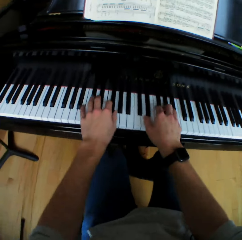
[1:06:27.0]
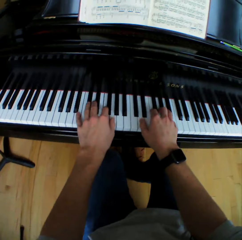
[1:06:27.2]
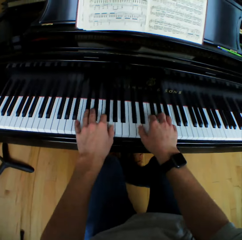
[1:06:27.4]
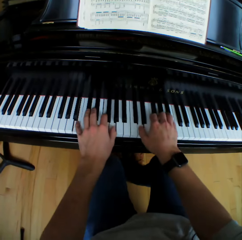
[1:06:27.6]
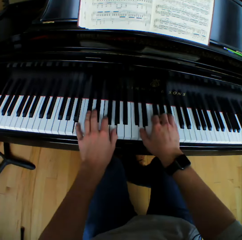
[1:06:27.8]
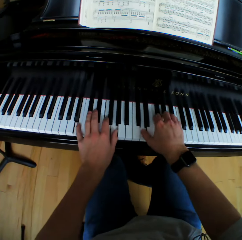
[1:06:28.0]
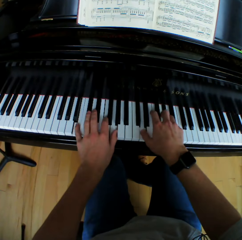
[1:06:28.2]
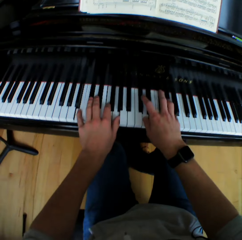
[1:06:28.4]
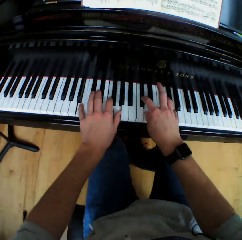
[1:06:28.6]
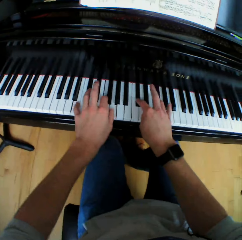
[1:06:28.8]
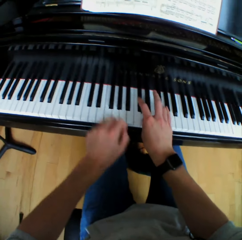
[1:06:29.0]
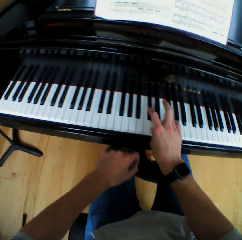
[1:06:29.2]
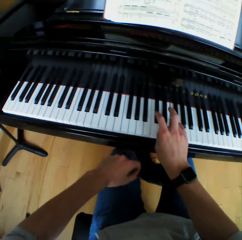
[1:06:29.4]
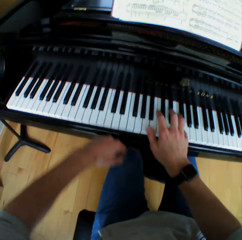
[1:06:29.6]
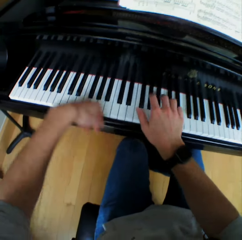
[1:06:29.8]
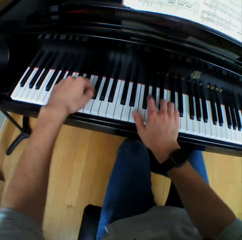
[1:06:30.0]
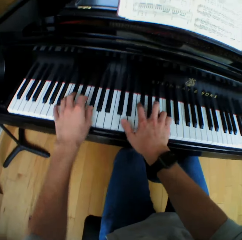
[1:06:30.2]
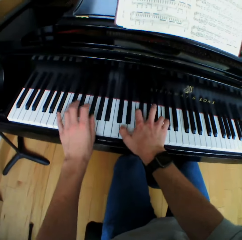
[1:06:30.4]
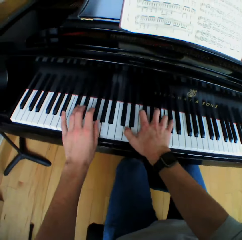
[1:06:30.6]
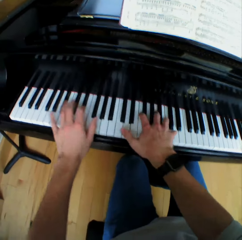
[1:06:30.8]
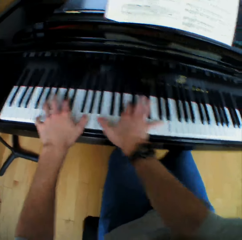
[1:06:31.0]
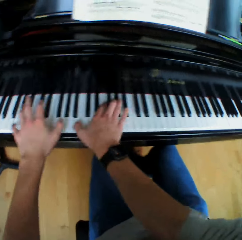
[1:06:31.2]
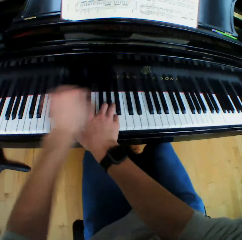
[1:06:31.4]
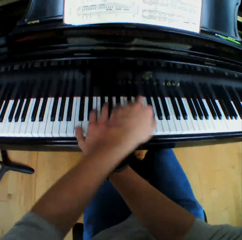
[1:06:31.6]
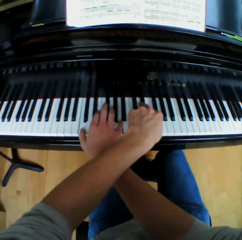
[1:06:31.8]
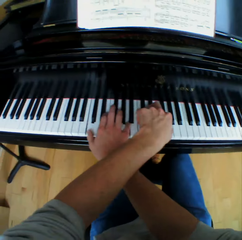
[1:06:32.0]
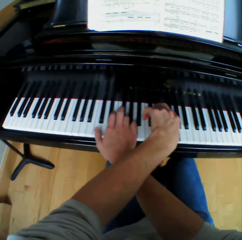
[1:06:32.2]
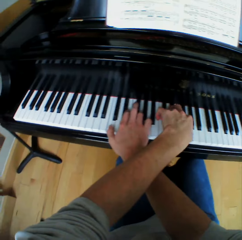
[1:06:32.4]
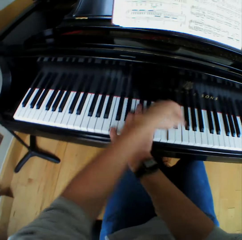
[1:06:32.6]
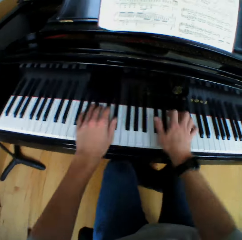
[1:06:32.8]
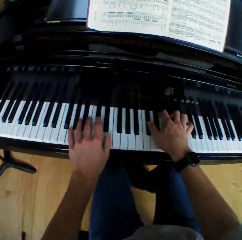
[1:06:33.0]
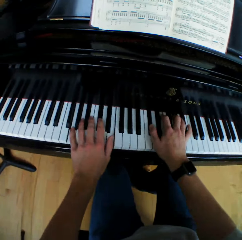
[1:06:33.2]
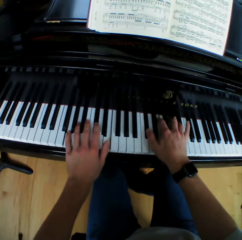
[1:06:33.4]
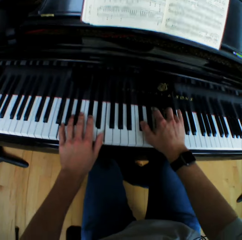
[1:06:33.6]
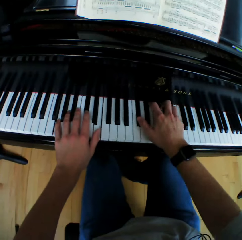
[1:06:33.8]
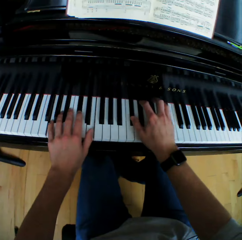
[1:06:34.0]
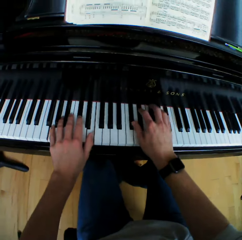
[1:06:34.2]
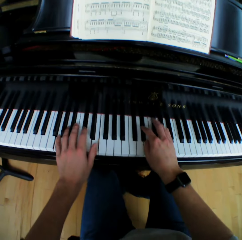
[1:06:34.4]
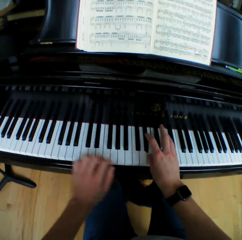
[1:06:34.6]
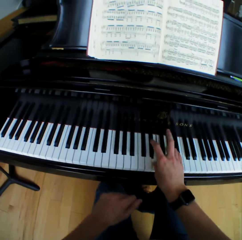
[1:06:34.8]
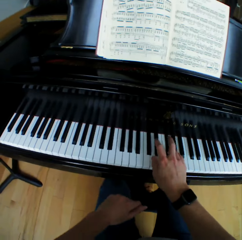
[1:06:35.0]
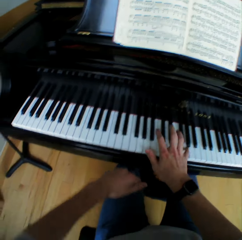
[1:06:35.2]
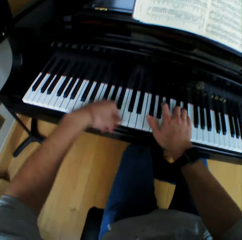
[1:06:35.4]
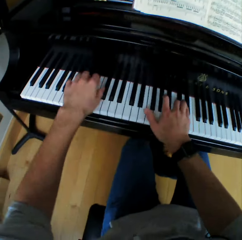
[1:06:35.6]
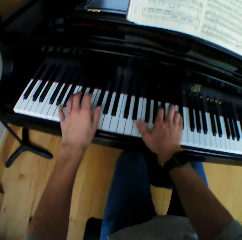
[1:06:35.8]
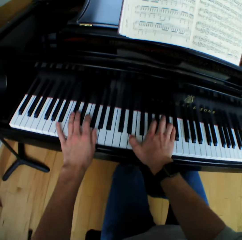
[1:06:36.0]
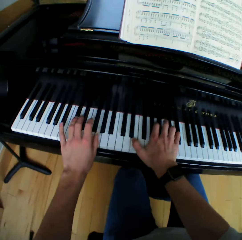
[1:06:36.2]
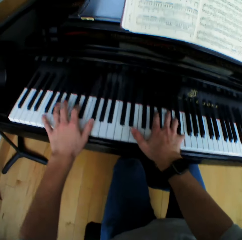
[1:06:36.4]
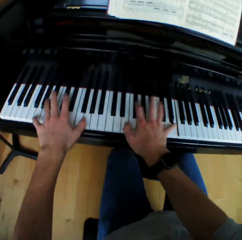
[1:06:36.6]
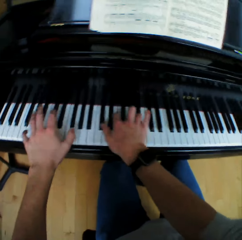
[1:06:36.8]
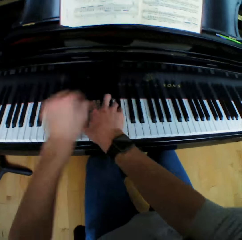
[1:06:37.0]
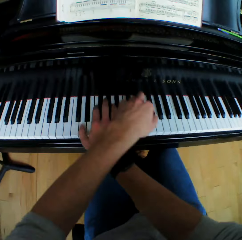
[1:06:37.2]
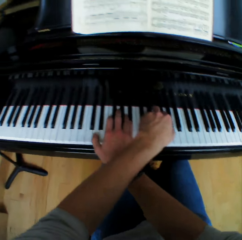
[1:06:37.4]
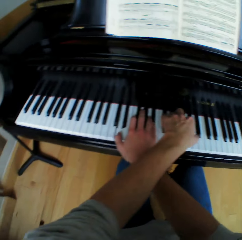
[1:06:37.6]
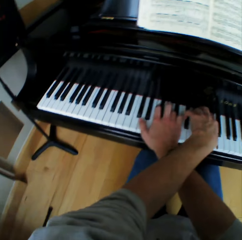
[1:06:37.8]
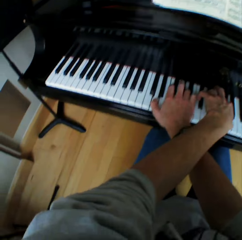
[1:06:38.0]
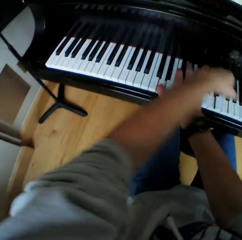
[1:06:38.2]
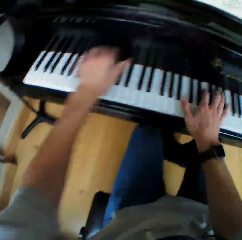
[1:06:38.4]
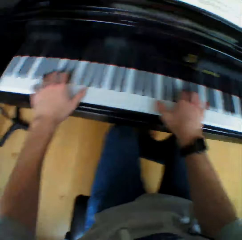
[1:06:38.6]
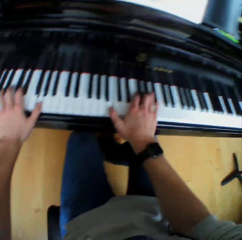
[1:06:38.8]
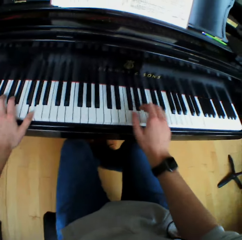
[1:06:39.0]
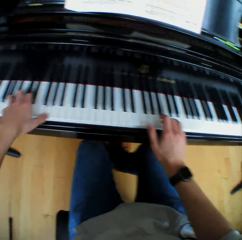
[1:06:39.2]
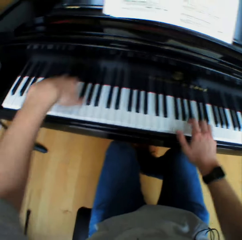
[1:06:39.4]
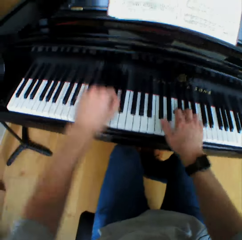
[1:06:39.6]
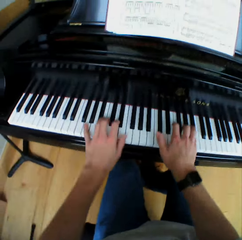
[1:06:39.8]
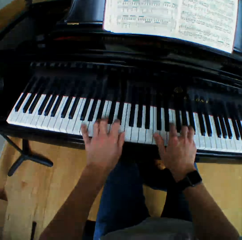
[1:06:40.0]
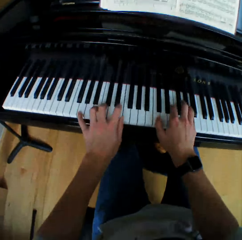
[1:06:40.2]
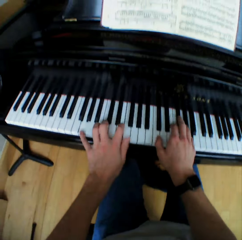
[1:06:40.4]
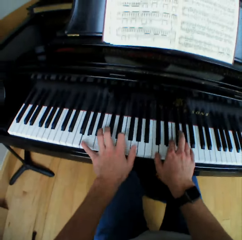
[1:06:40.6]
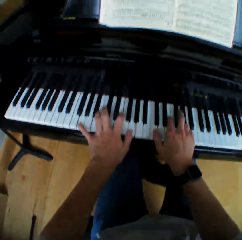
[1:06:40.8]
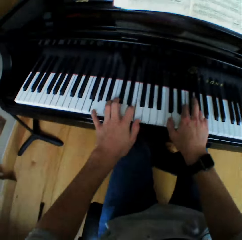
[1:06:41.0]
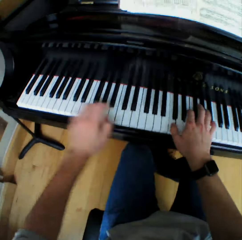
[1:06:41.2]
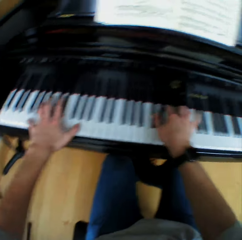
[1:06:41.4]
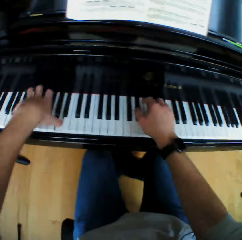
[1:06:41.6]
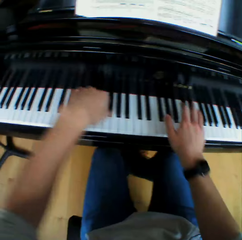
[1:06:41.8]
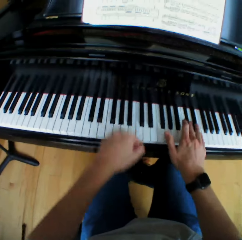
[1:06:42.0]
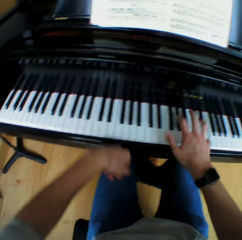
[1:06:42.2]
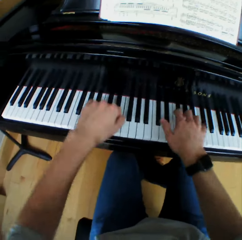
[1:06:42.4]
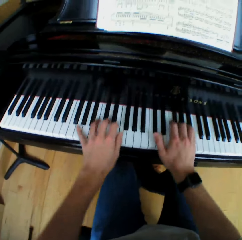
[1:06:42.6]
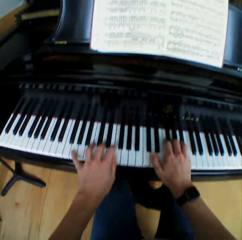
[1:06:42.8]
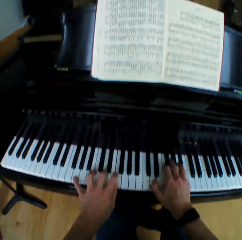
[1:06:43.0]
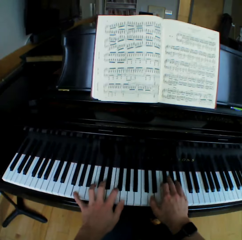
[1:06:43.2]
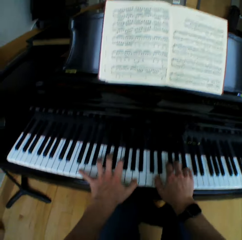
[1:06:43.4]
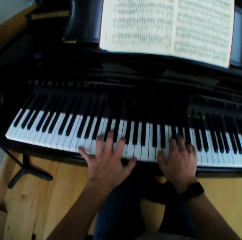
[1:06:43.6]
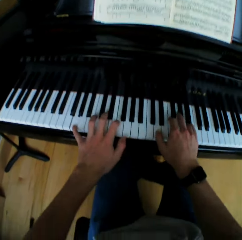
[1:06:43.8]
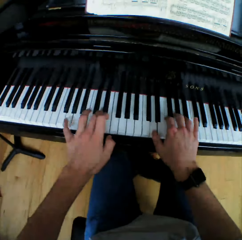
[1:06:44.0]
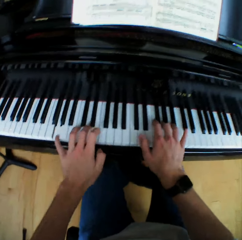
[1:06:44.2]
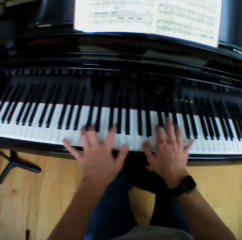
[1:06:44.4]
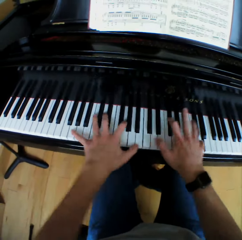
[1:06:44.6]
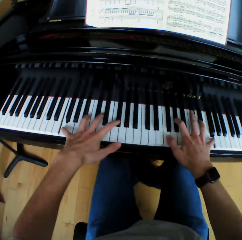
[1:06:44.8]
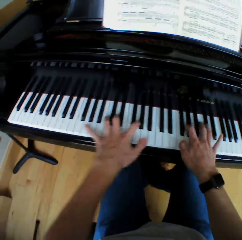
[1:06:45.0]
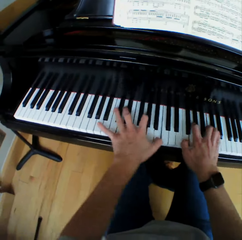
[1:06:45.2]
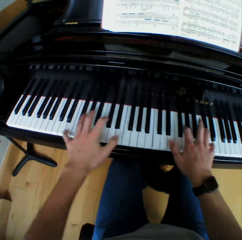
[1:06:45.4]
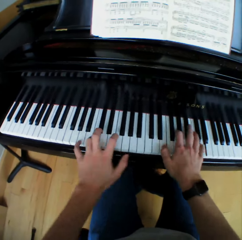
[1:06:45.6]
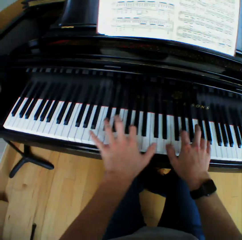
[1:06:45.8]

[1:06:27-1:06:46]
The camera wearer removes the left hand from the keyboard of the piano. He plays the piano. He places his left hand on the piano. He lifts the left hand. He plays chords on the piano with both hands. He crosses his left hand over his right hand on the piano. He lifts the left hand. He plays the piano. He returns his left hand on the piano. He plays chords on the piano with both hands. He lifts the left hand. He removes the left hand from the keyboard of the piano. He plays the piano. He returns his left hand on the piano. He lifts the left hand. He plays chords on the piano with both hands. He crosses his left hand over his right hand on the piano. He lifts the left hand. He plays the piano. He returns his left hand on the piano. He lifts both hands. He plays chords on the piano with both hands. He lifts both hands and plays the piano. He removes his left hand from the piano. He returns his left hand on the piano. He lifts the left hand. He plays chords on the piano with both hands.

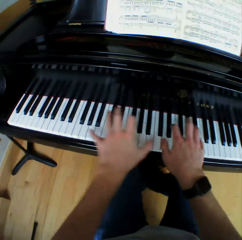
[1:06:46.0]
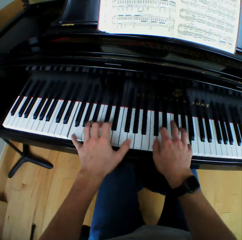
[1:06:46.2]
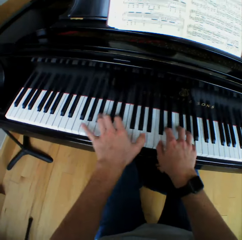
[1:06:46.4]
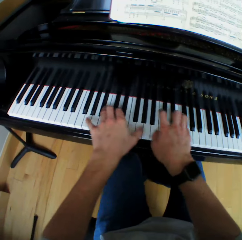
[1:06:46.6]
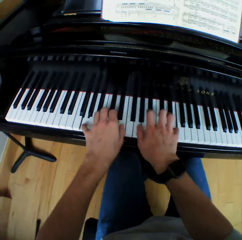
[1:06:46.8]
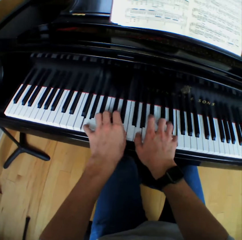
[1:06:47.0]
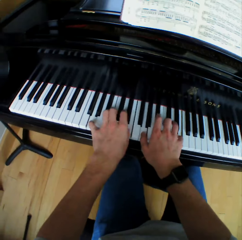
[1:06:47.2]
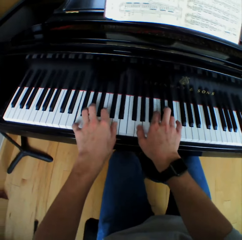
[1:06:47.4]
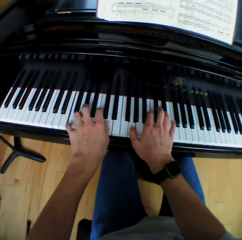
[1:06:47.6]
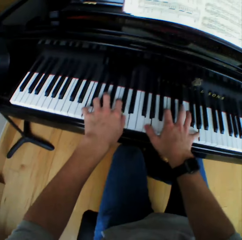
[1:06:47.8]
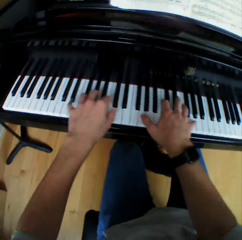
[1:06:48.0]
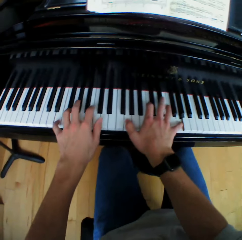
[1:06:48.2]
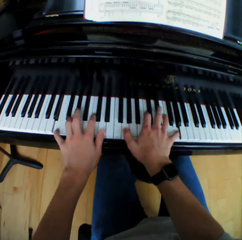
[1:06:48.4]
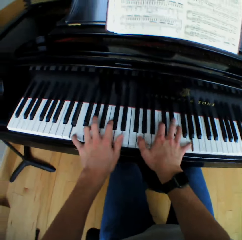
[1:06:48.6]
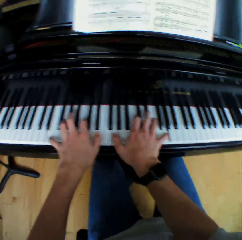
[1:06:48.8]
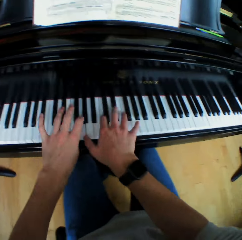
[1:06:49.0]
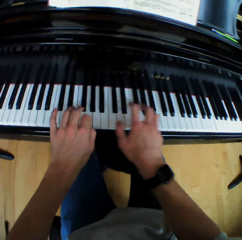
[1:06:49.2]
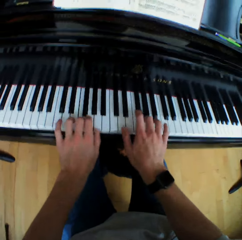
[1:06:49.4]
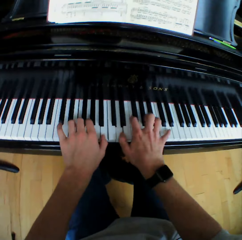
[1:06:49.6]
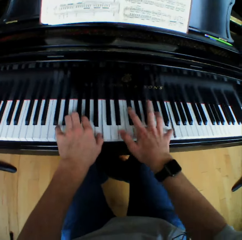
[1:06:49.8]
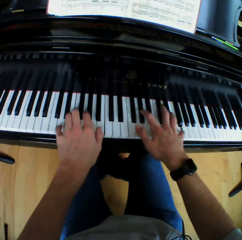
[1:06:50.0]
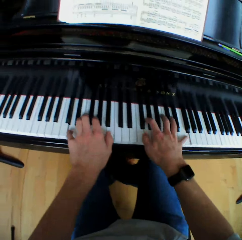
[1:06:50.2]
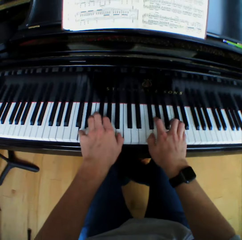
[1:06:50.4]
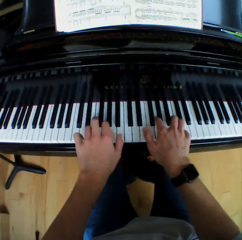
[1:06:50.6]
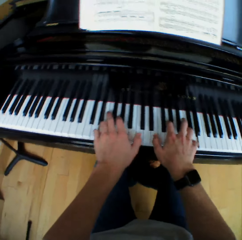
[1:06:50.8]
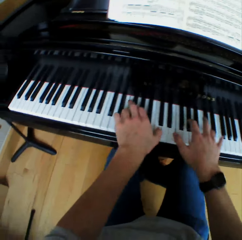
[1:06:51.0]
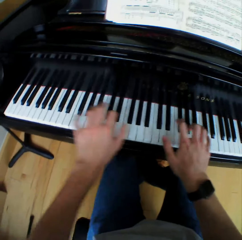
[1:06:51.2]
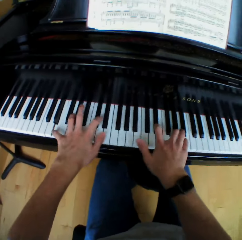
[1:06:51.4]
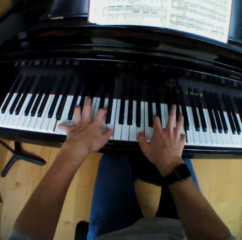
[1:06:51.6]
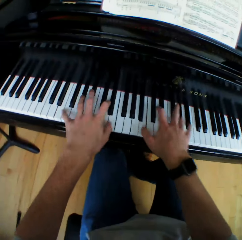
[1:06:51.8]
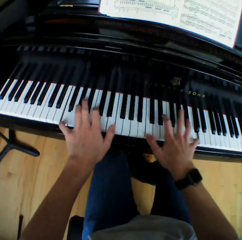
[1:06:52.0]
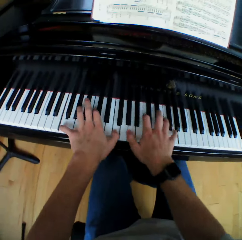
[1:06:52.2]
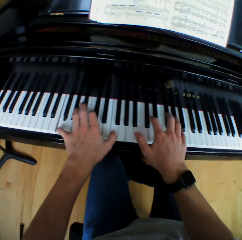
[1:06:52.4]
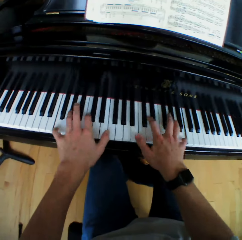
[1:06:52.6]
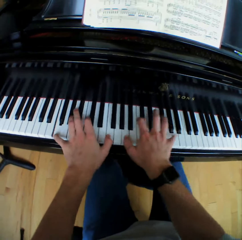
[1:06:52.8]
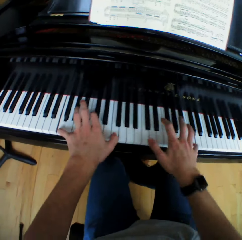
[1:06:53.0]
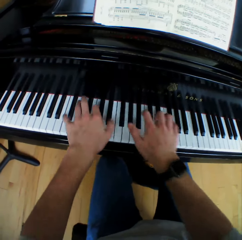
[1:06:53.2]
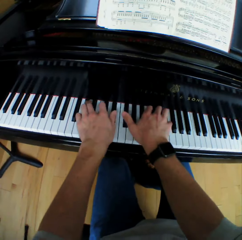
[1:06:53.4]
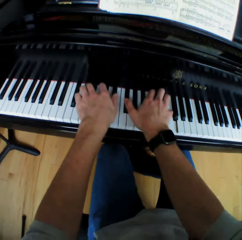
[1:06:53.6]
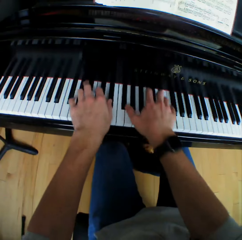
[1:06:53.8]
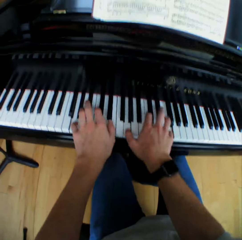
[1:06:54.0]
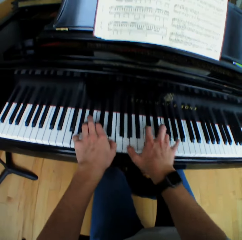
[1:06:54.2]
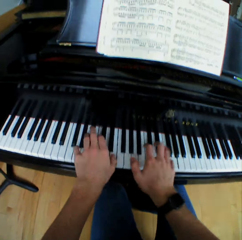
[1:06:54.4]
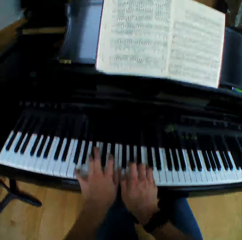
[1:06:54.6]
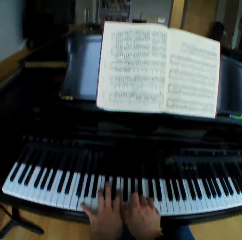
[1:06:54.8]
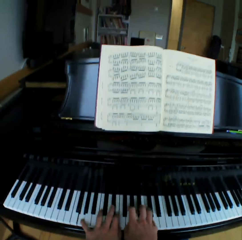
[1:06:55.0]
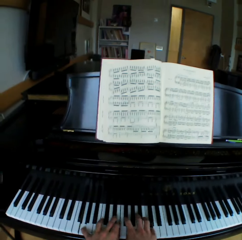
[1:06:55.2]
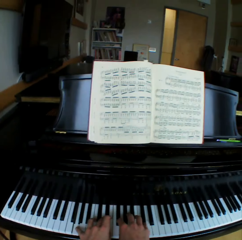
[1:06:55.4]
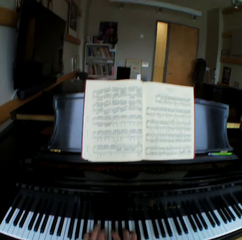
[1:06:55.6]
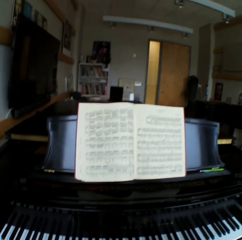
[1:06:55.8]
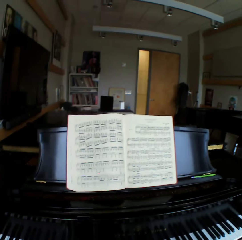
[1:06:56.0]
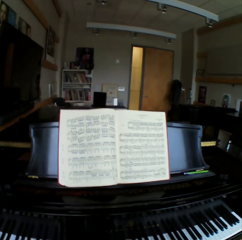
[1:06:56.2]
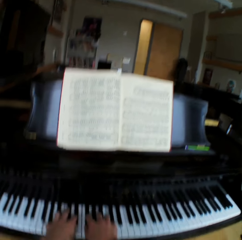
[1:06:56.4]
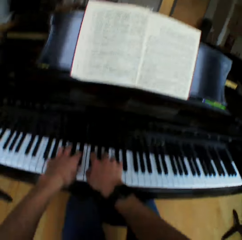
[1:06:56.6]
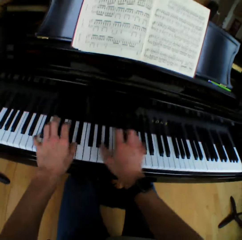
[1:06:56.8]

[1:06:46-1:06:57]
The camera wearer looks at the music book.
